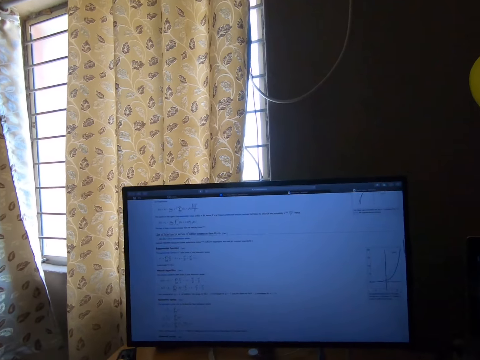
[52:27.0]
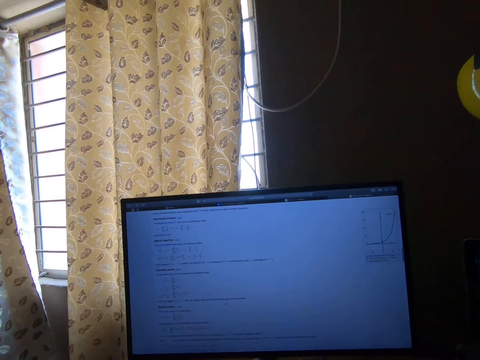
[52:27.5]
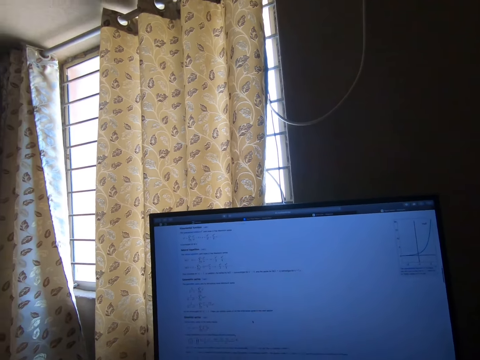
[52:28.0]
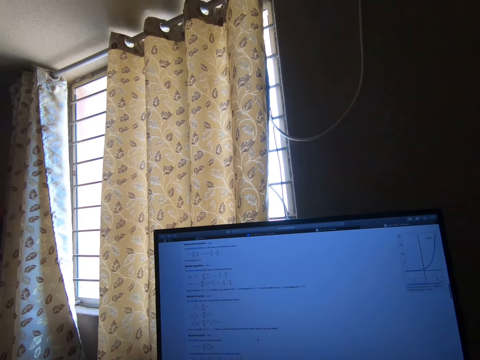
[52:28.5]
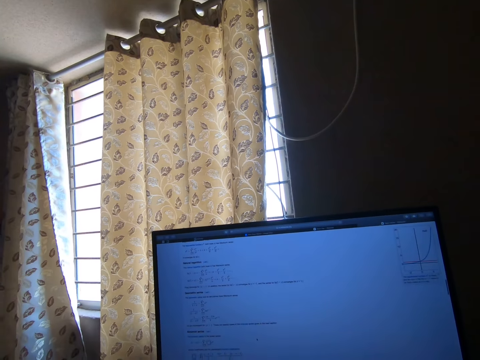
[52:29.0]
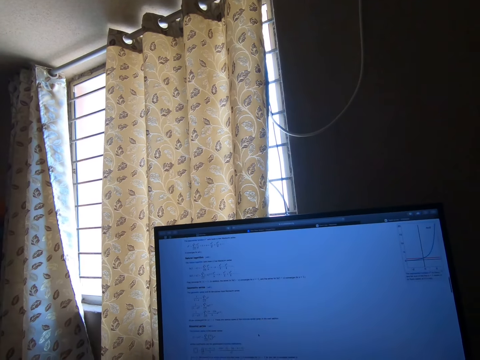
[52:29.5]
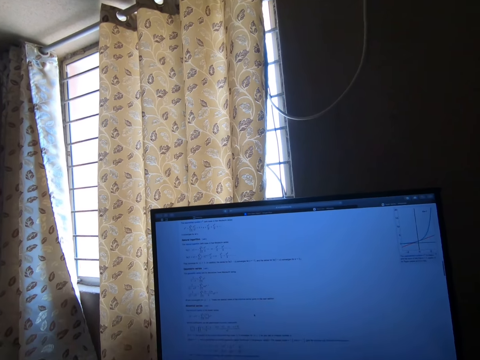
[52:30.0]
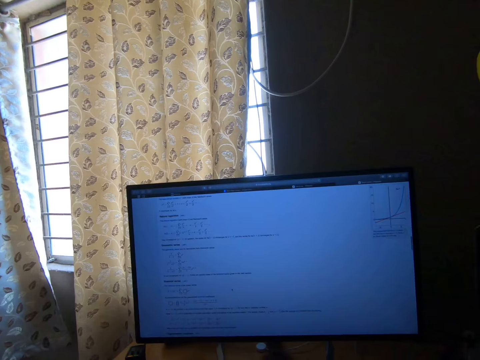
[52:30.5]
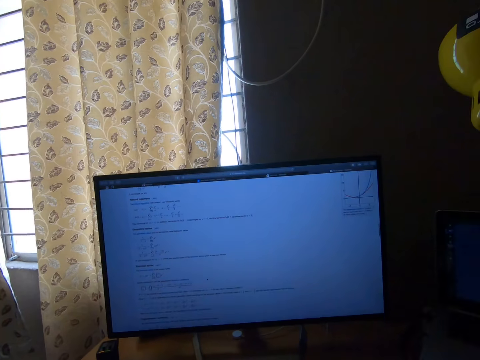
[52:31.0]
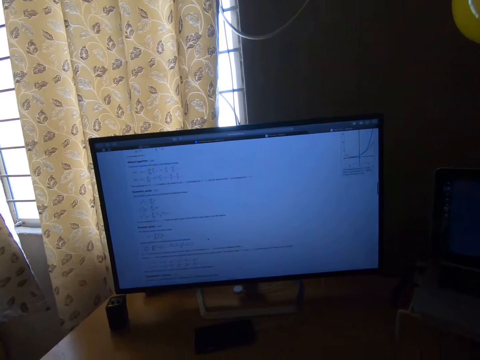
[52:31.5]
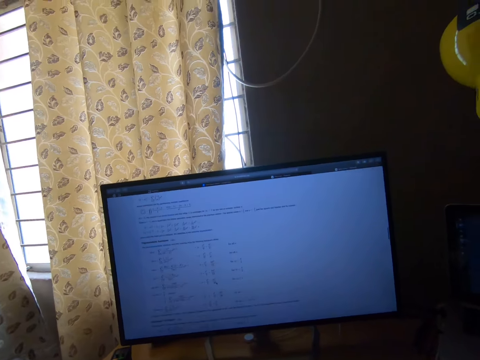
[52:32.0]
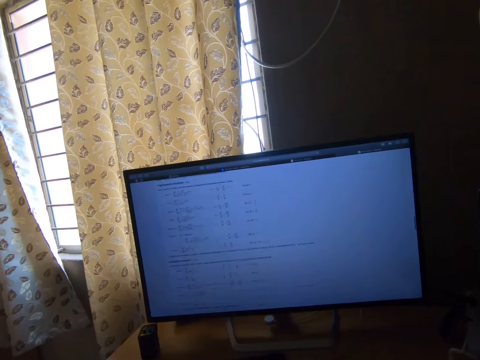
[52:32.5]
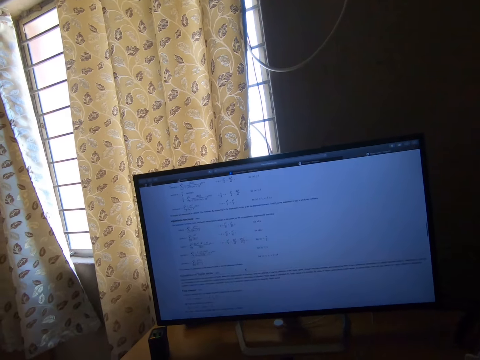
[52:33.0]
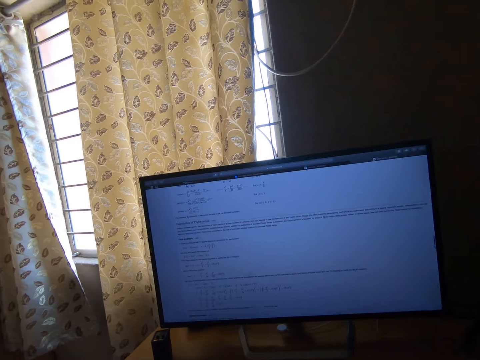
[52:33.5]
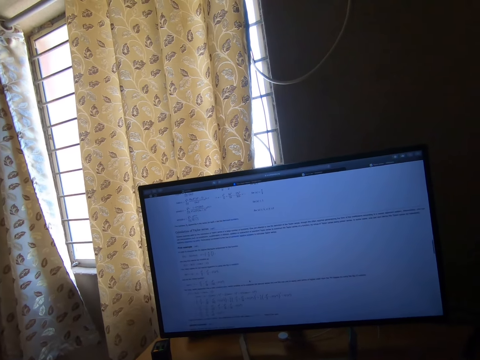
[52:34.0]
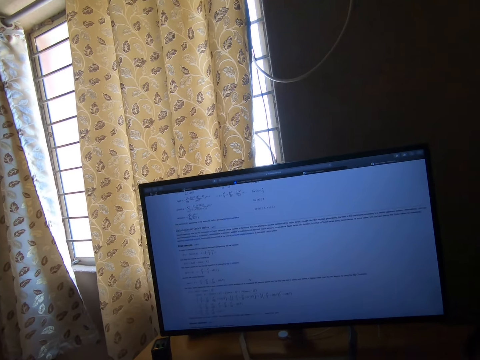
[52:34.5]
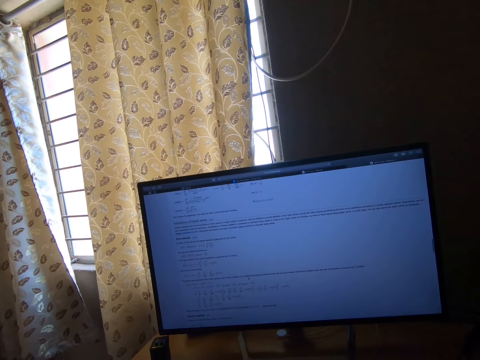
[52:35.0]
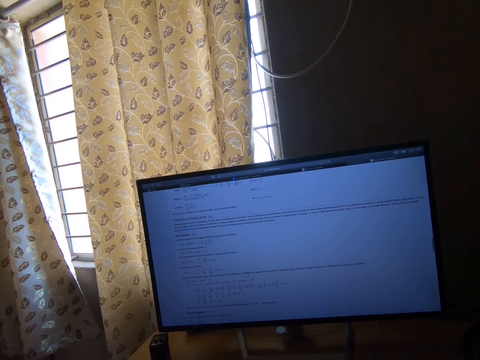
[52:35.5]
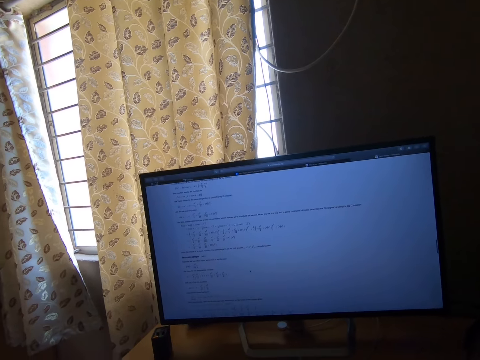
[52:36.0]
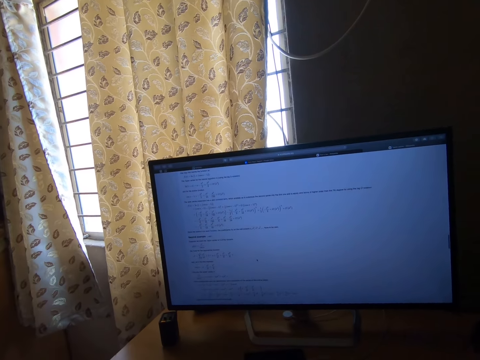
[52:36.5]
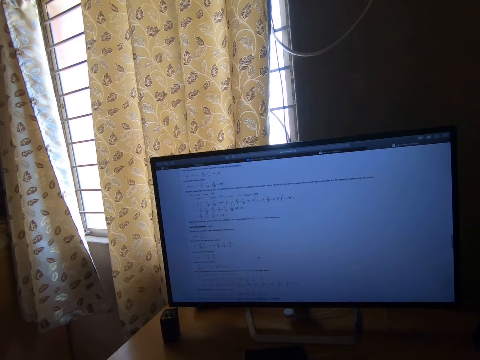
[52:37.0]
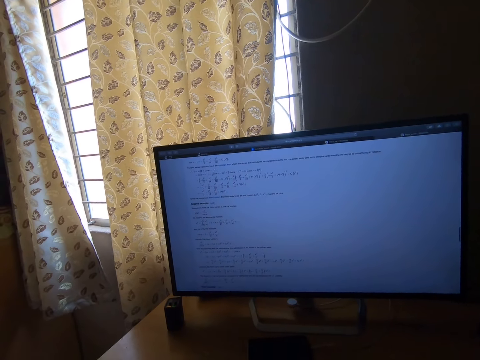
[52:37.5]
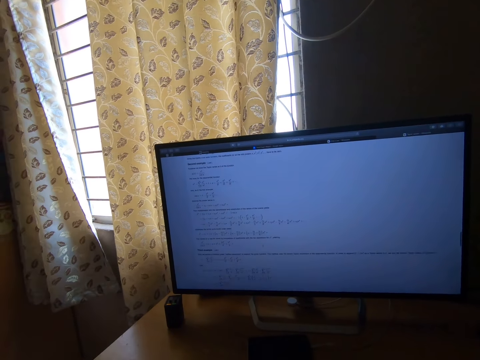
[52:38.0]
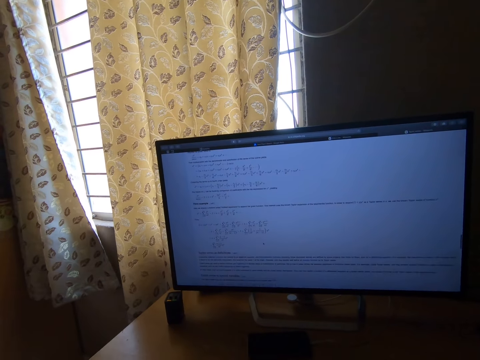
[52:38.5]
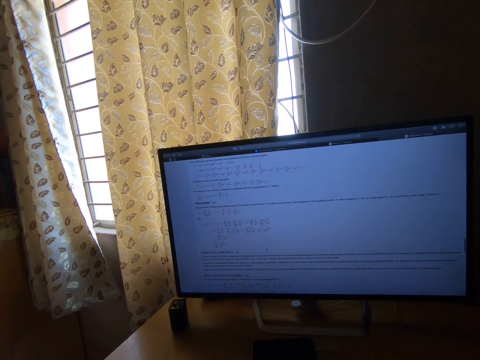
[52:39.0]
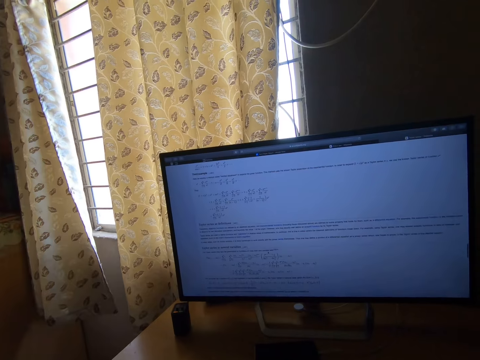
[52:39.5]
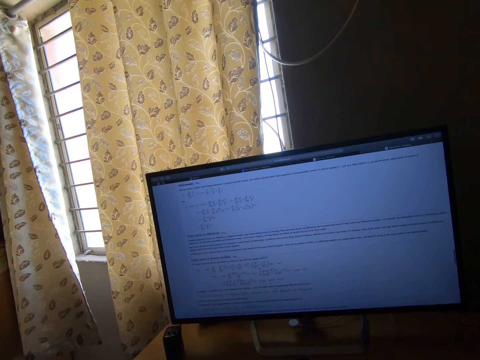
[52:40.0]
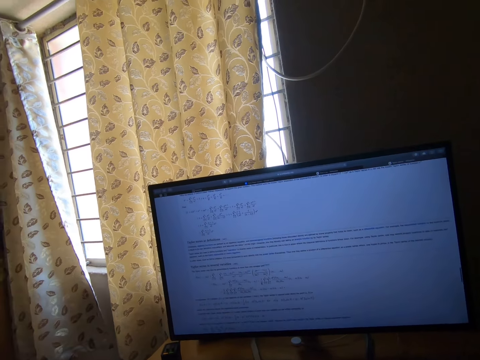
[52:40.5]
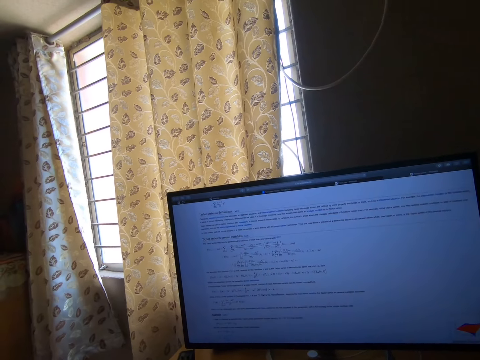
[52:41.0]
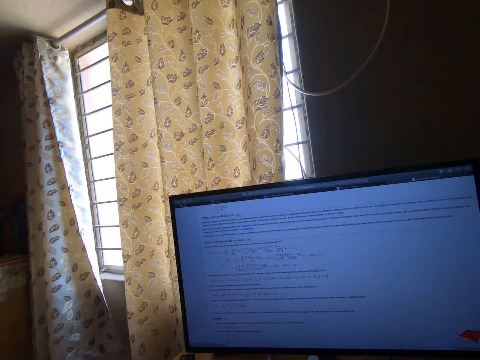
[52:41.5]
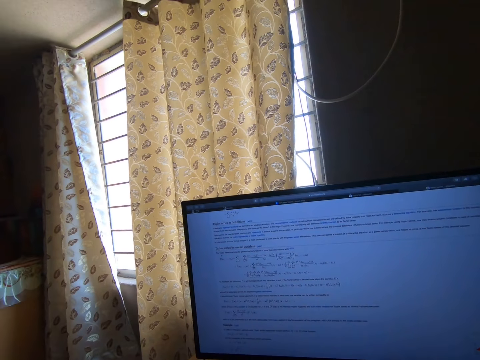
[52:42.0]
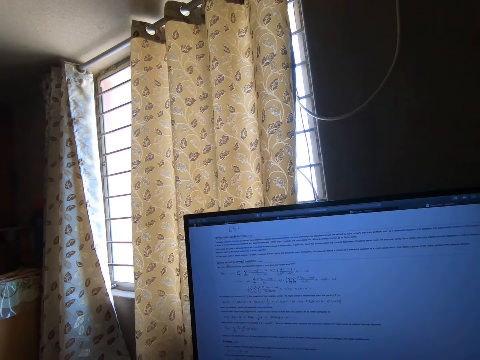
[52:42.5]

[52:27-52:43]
The camera wearer moves the mouse pointer. They scroll the page. They move the mouse pointer. They scroll the page. They scroll the page repeatedly.

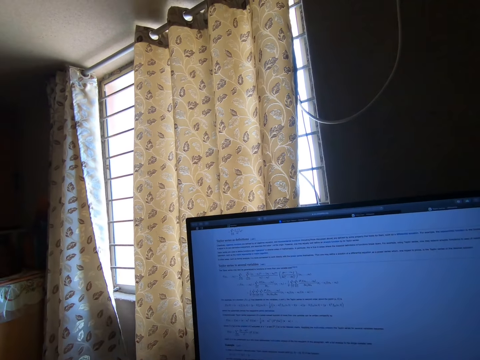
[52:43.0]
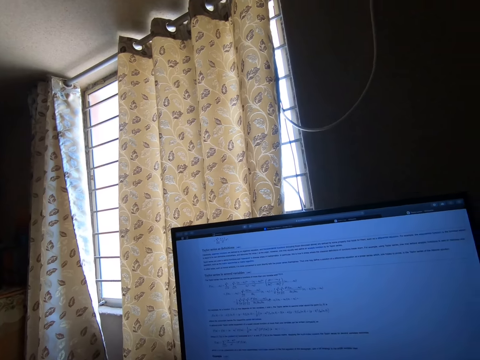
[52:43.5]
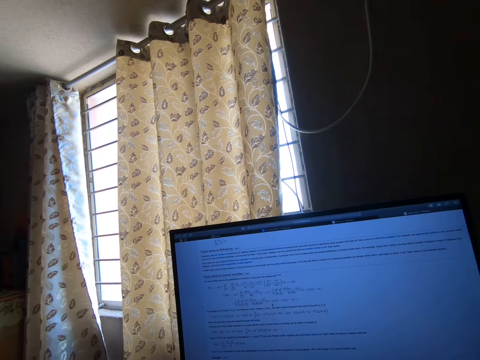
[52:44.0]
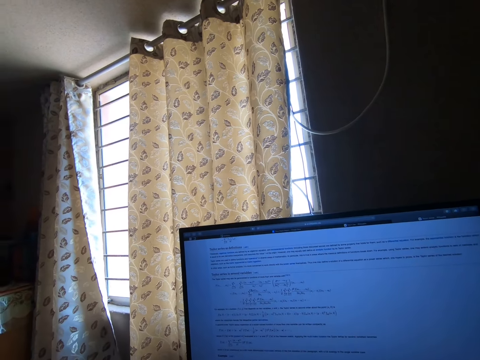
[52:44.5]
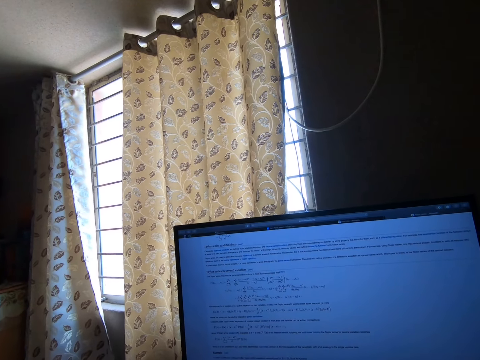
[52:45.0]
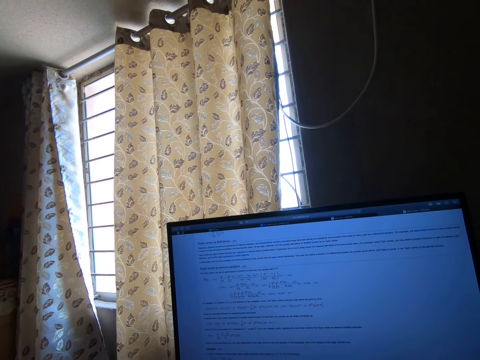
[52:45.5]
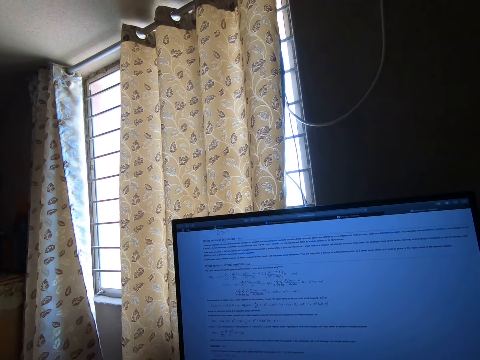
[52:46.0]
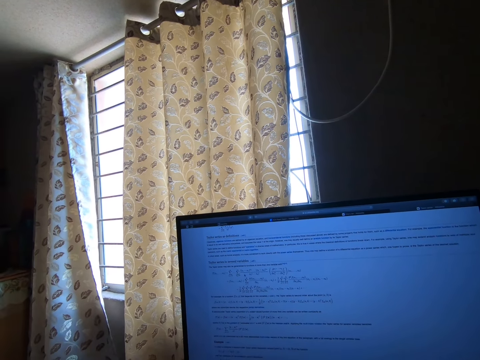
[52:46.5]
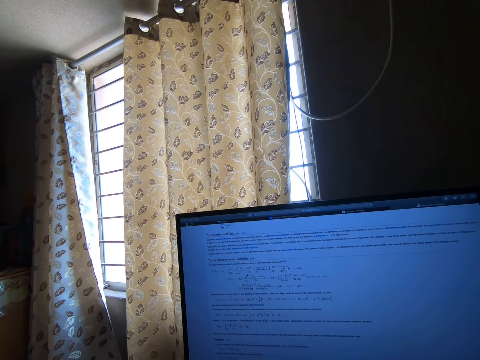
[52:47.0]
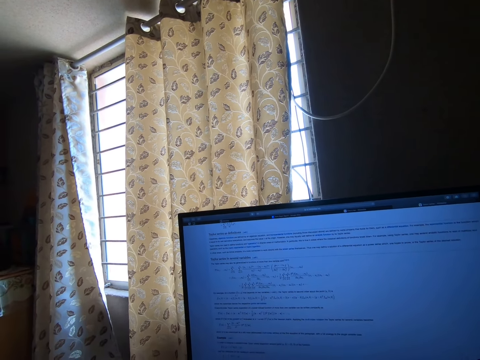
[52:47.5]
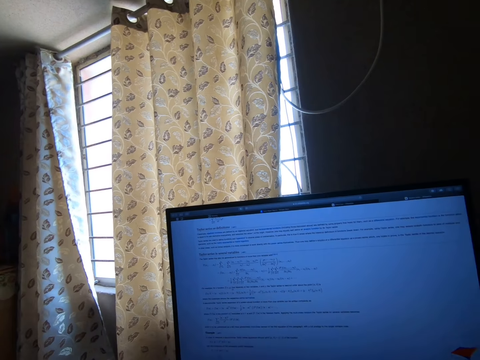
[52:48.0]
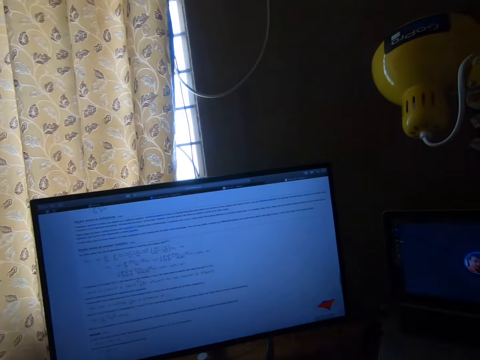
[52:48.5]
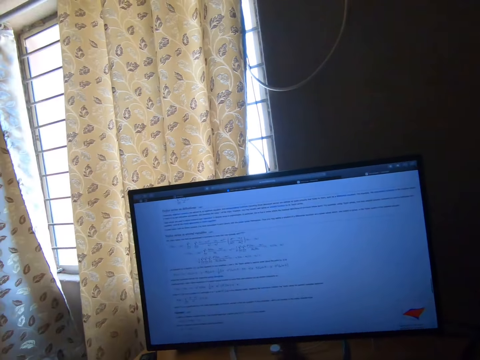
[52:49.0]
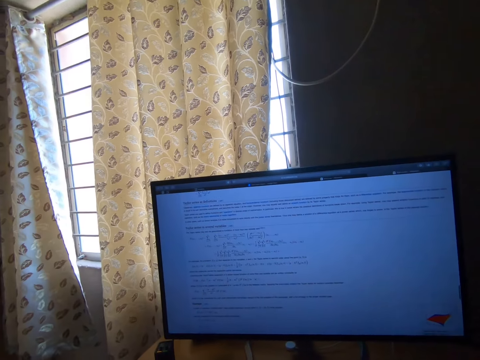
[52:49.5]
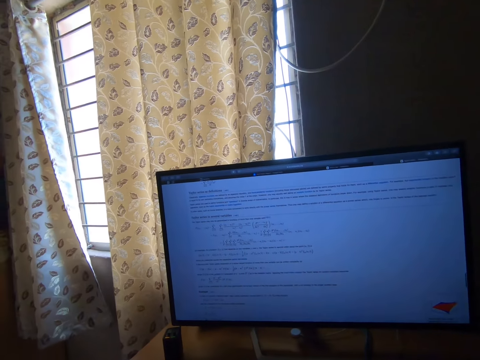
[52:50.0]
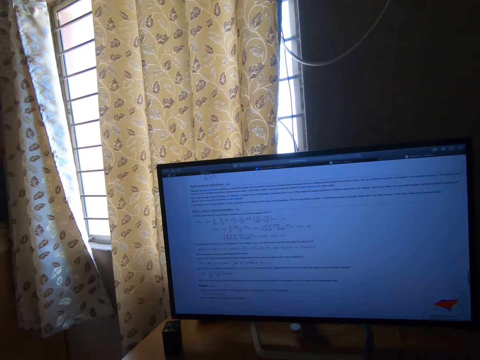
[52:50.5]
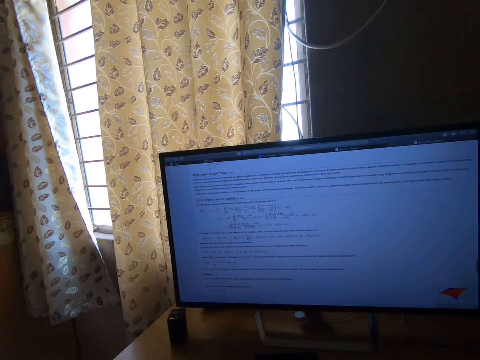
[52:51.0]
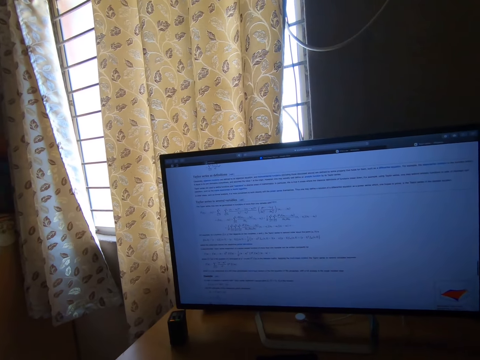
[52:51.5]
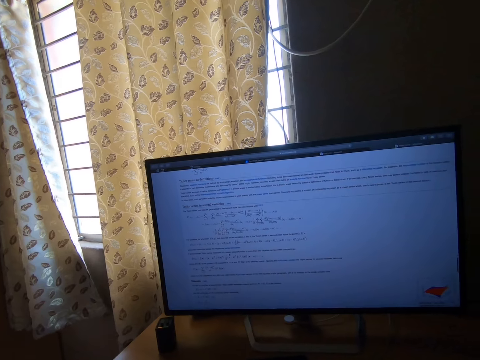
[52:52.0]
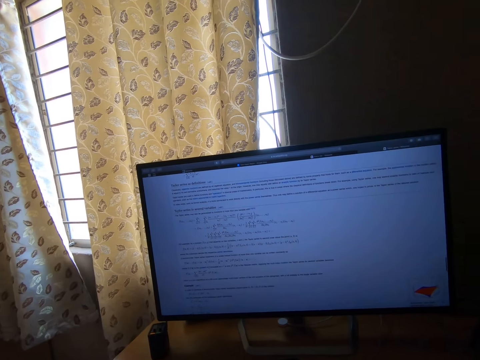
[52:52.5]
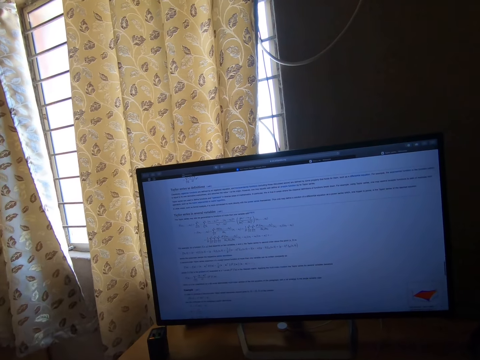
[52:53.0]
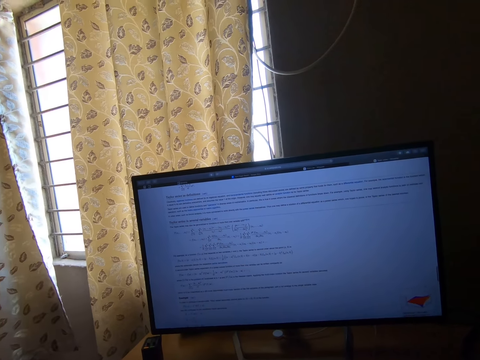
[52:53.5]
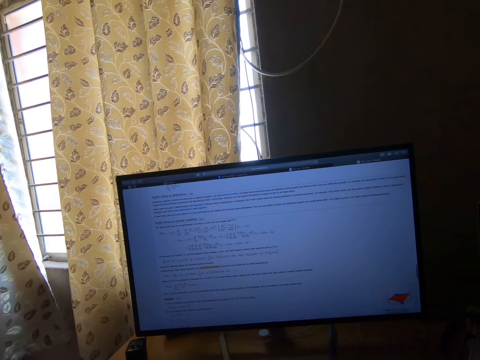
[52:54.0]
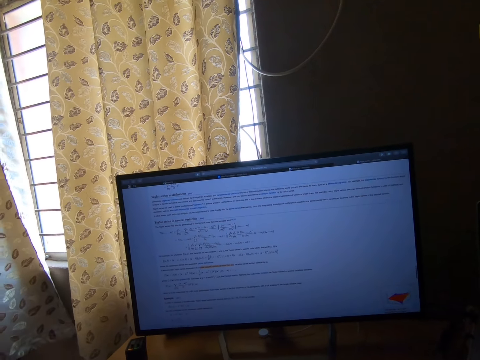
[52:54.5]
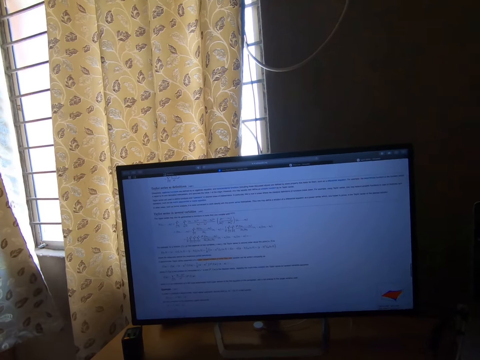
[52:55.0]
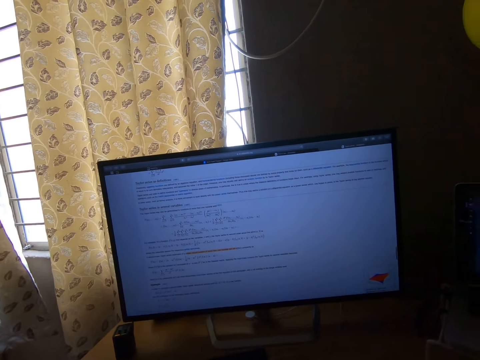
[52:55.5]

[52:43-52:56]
The camera wearer moves the mouse pointer. They move the mouse pointer repeatedly. They look around the room. They move the mouse pointer. They move the mouse pointer repeatedly. They highlight words on the monitor.
